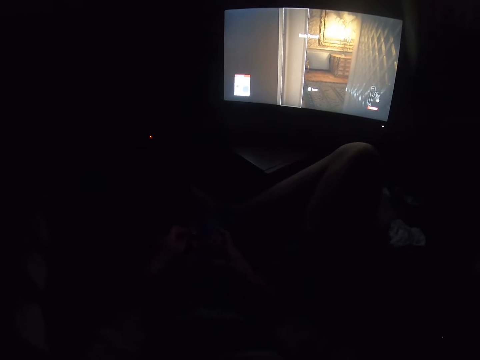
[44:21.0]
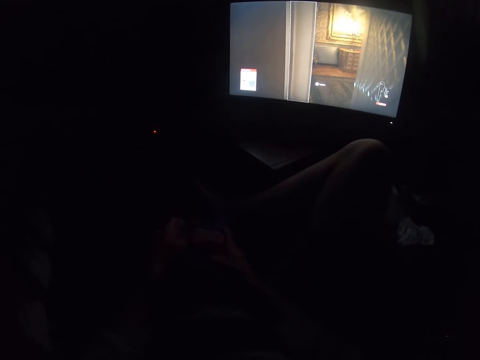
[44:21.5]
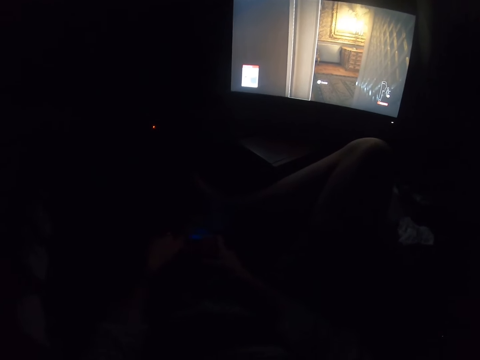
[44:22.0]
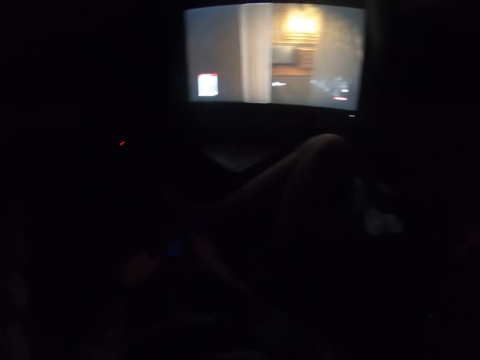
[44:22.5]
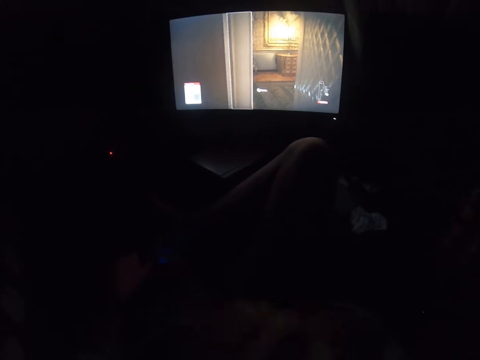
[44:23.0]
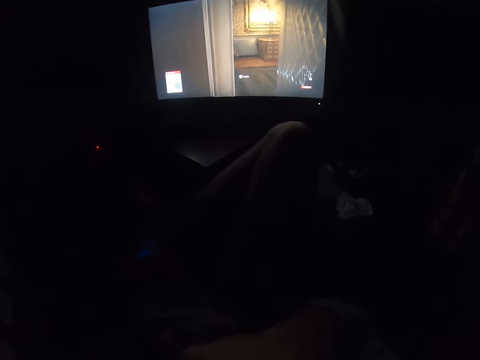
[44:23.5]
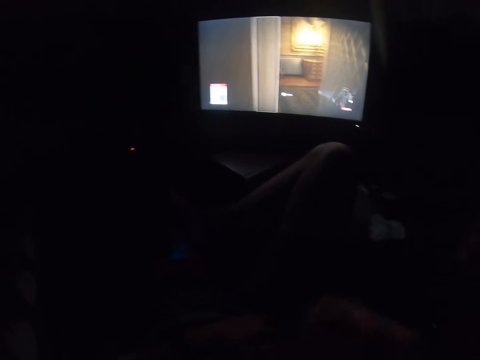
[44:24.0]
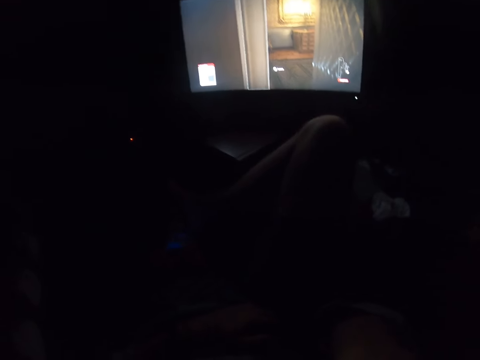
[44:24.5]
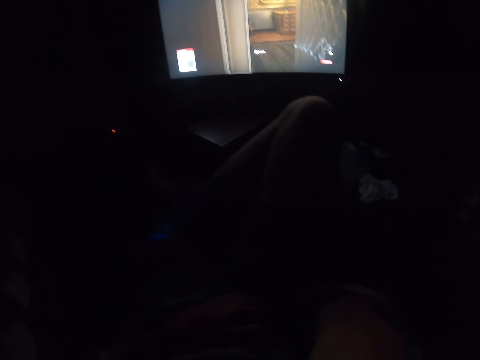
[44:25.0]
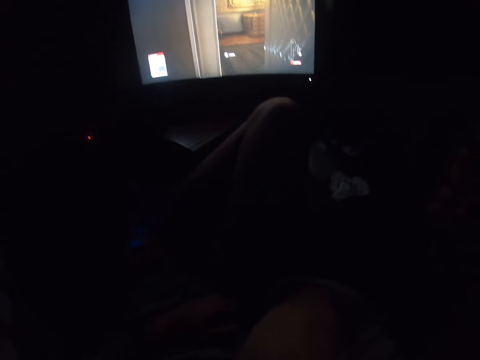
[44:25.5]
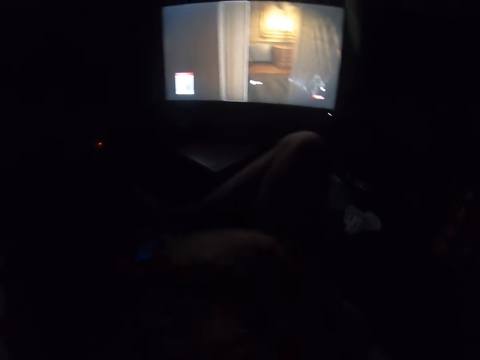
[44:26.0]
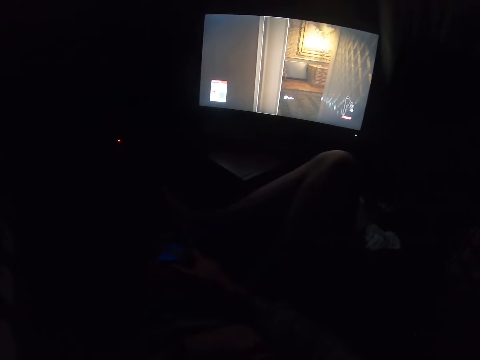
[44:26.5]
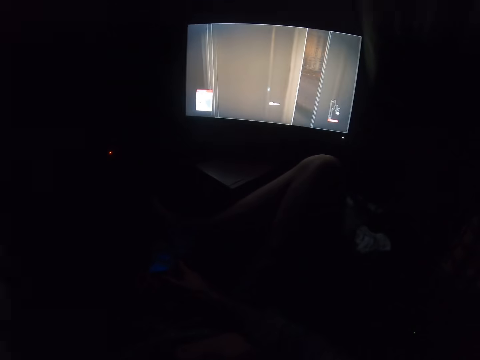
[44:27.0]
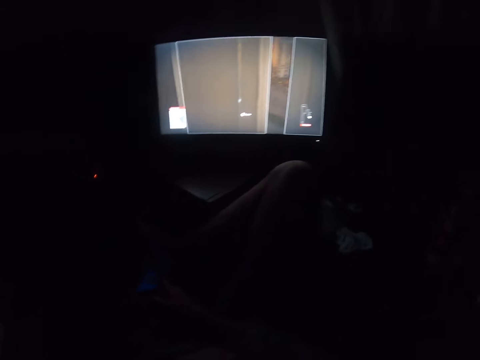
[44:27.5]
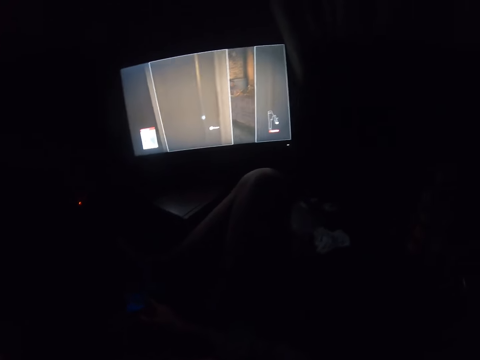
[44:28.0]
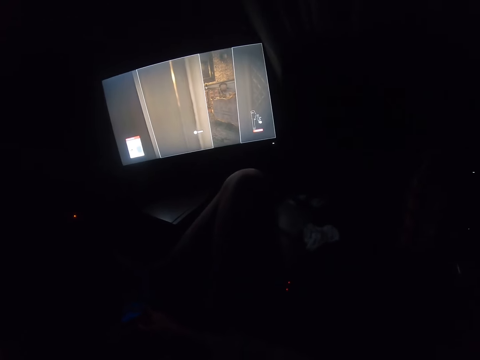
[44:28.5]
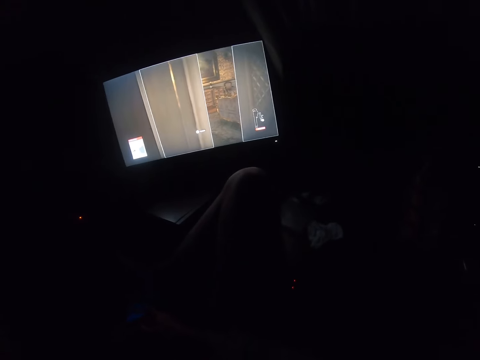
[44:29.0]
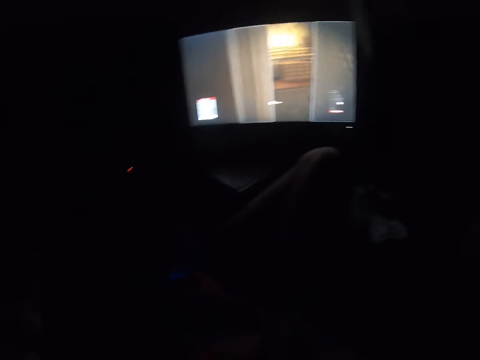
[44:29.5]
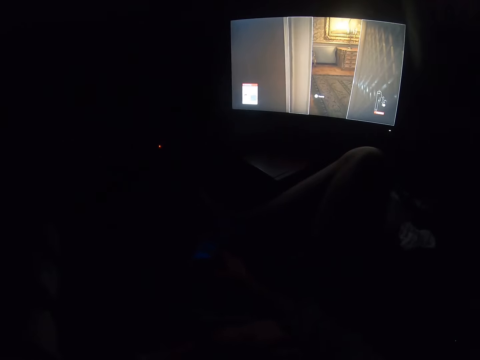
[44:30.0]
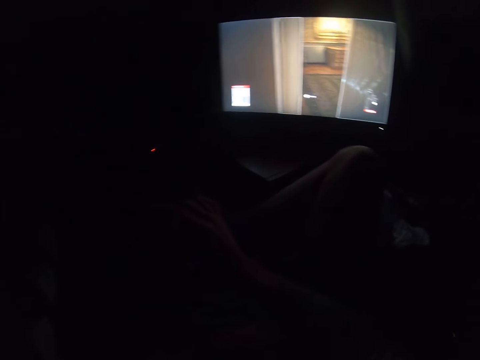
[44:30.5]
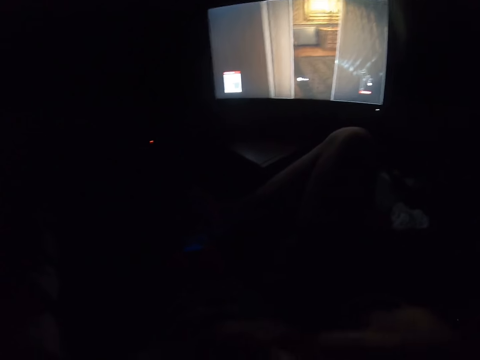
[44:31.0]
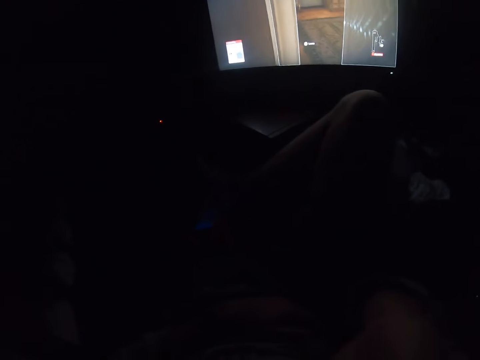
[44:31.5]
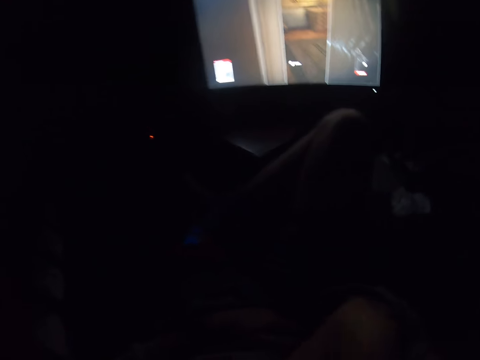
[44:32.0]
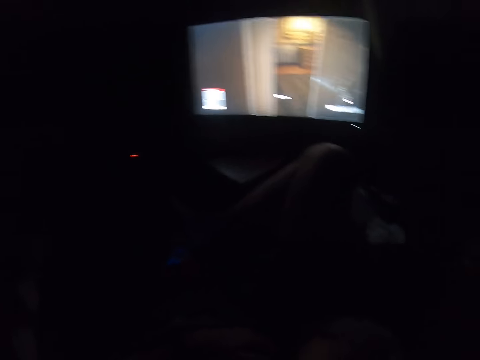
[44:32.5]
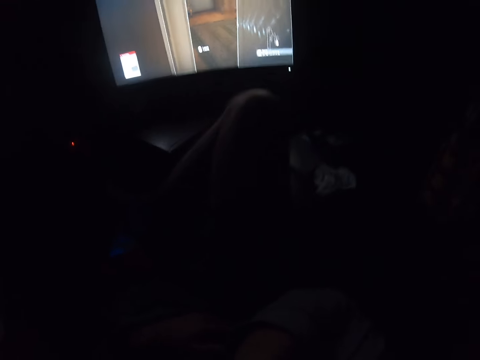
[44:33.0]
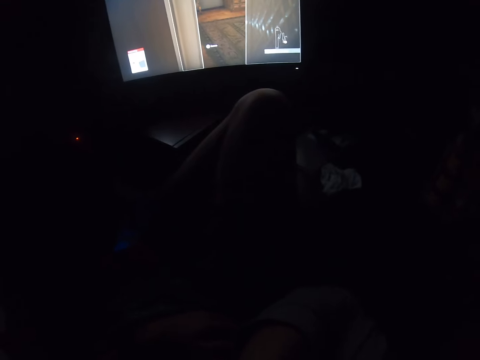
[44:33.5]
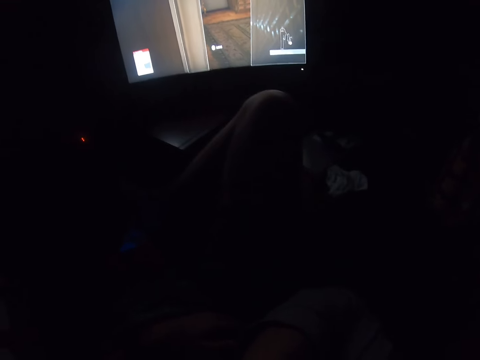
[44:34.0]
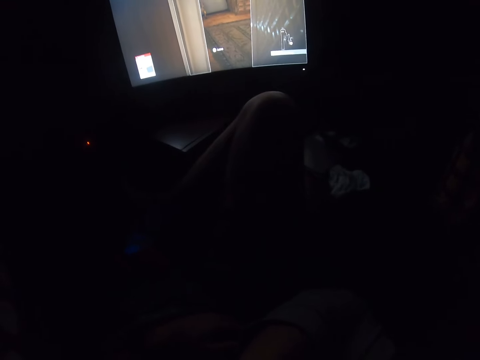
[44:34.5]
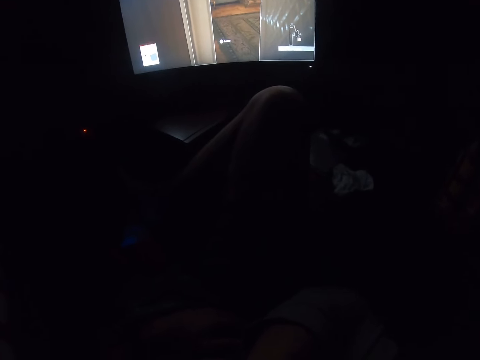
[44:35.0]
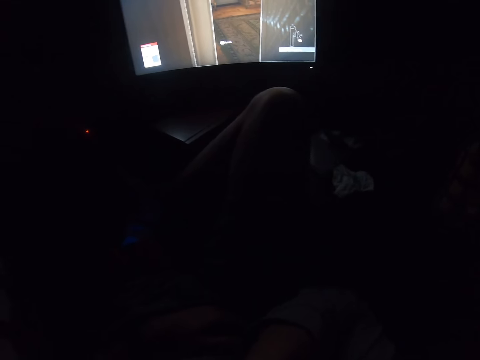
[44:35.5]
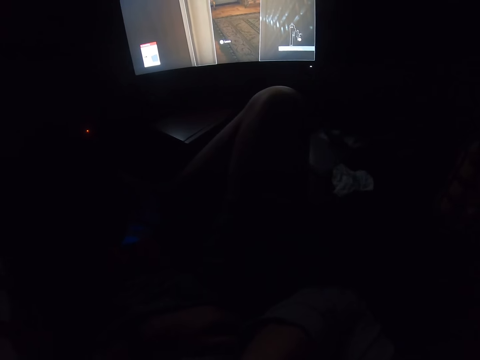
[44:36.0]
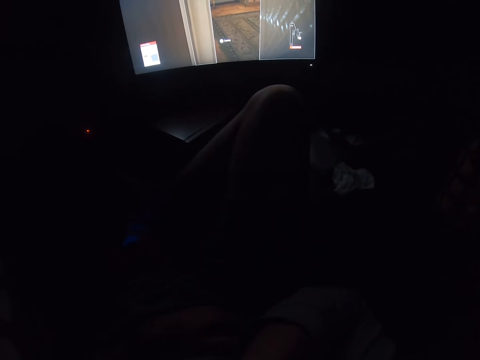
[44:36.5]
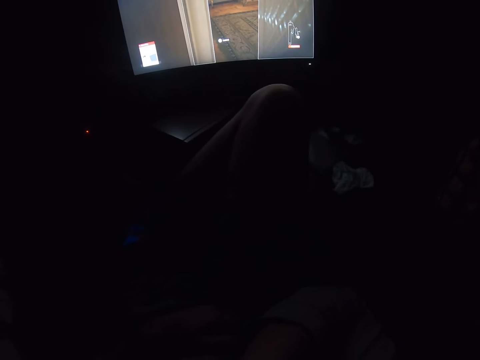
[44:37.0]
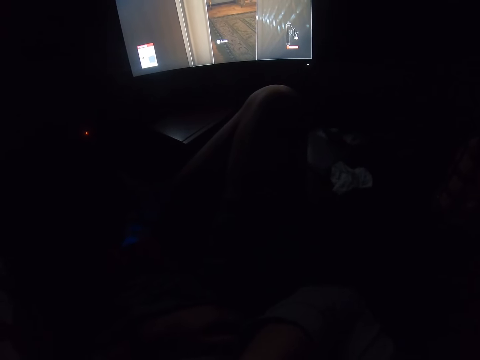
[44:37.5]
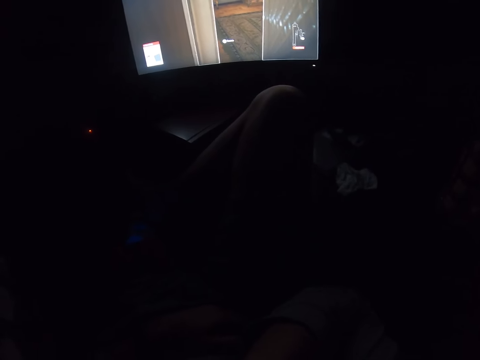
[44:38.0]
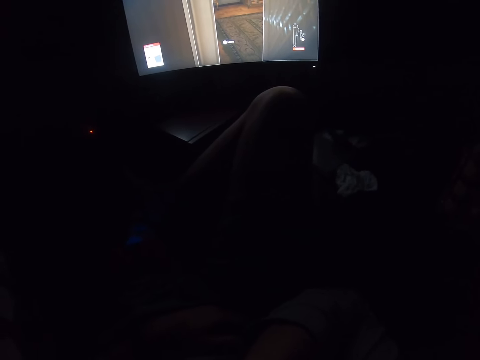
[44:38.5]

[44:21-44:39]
The camera wearer puts the game controller on his thigh. He lifts the hand. He looks at the desktop. He holds the game pad and touches the game controller. He plays the video game. He lifts the hand. He looks at the desktop.

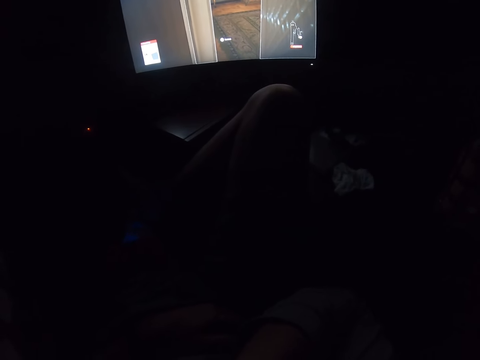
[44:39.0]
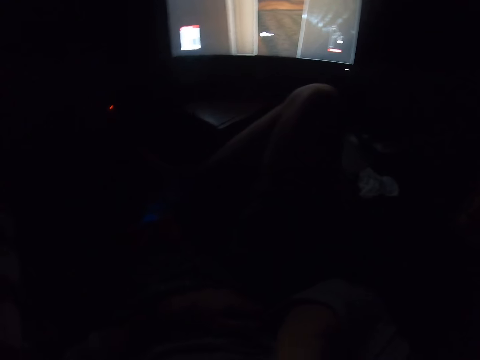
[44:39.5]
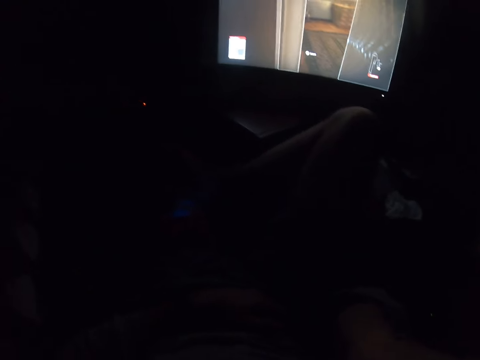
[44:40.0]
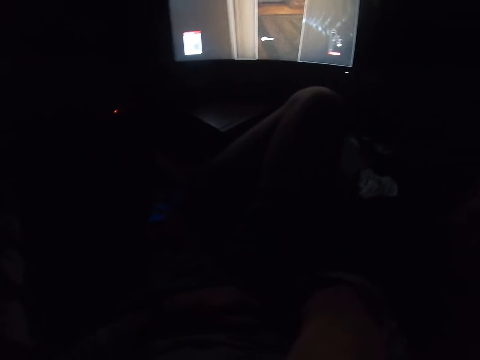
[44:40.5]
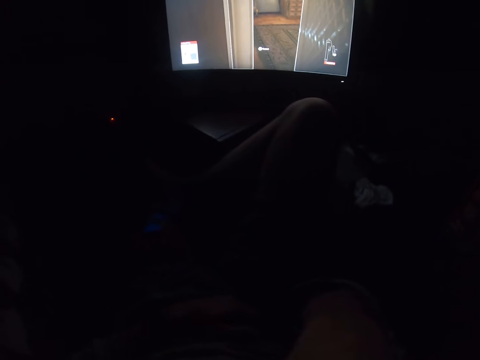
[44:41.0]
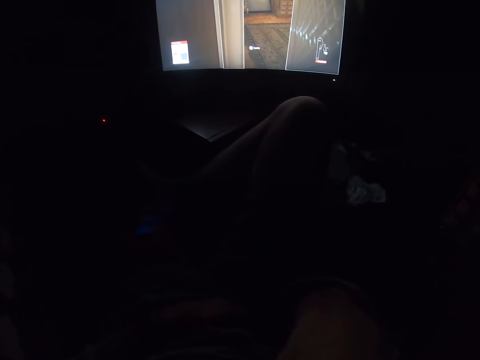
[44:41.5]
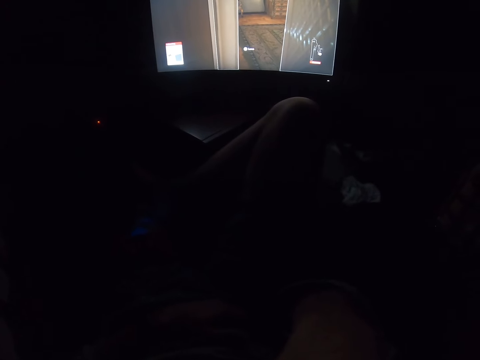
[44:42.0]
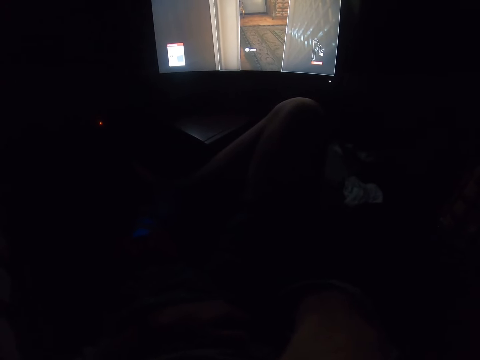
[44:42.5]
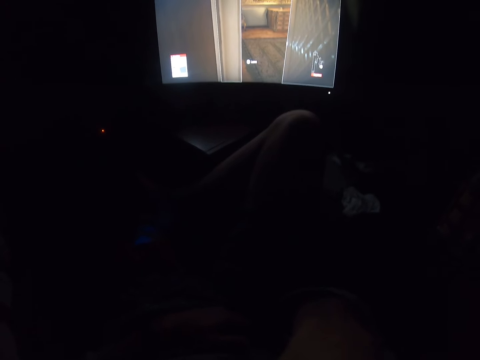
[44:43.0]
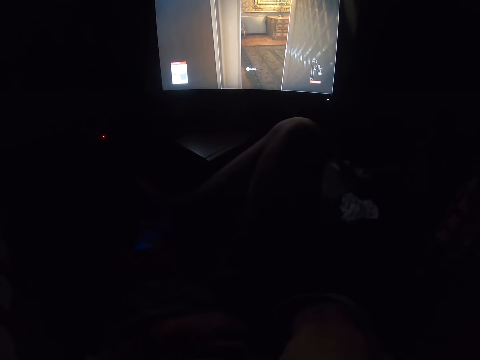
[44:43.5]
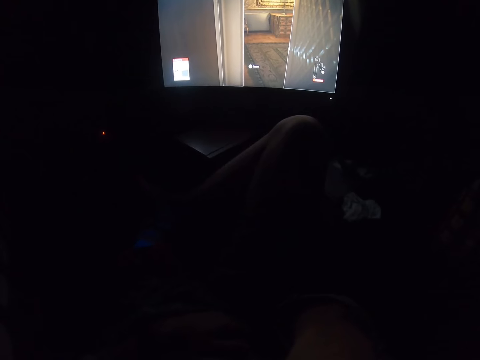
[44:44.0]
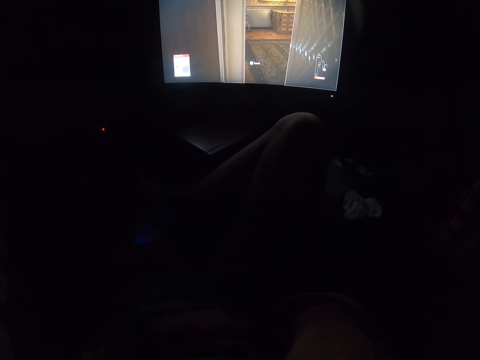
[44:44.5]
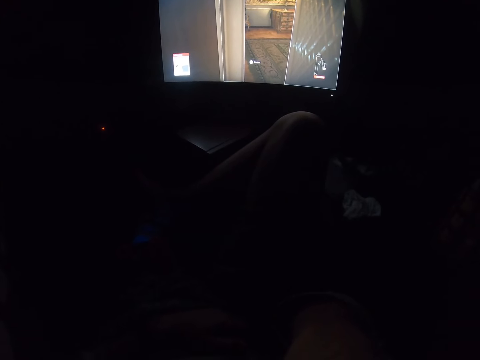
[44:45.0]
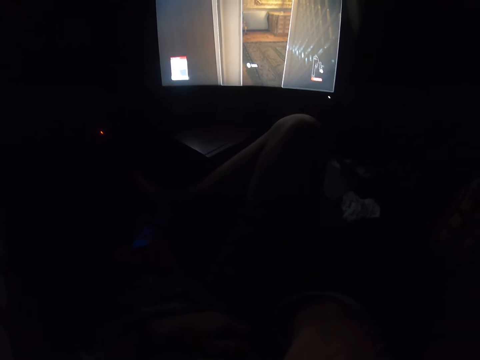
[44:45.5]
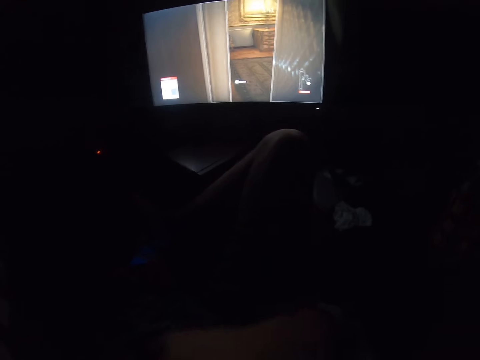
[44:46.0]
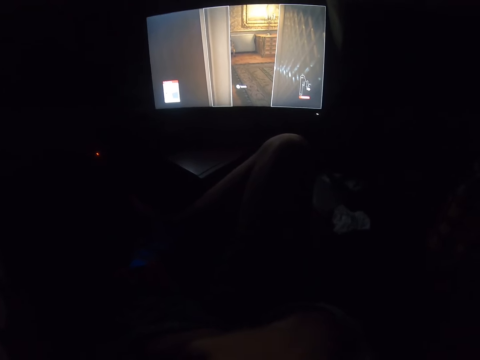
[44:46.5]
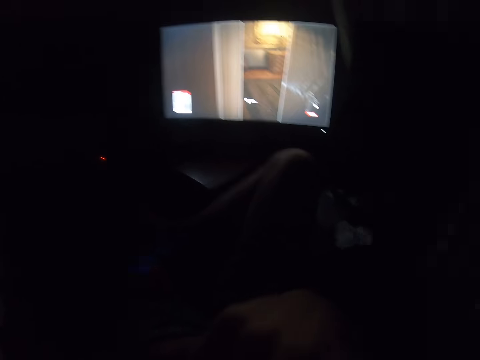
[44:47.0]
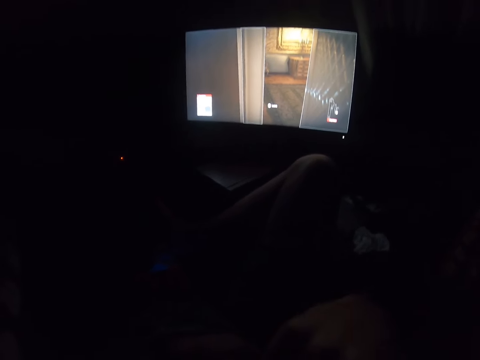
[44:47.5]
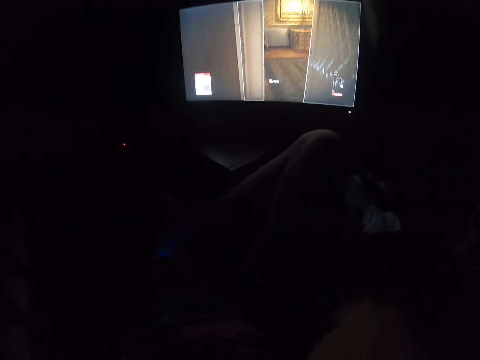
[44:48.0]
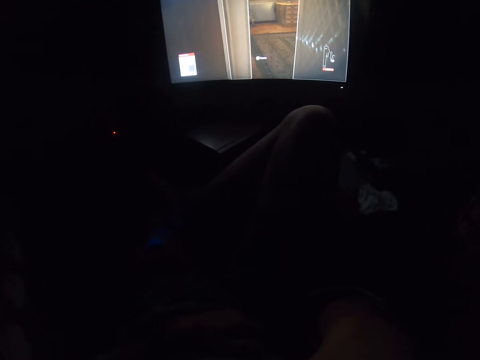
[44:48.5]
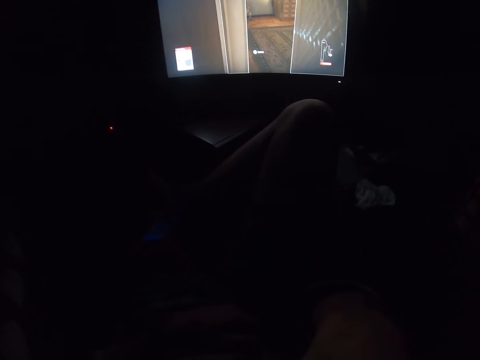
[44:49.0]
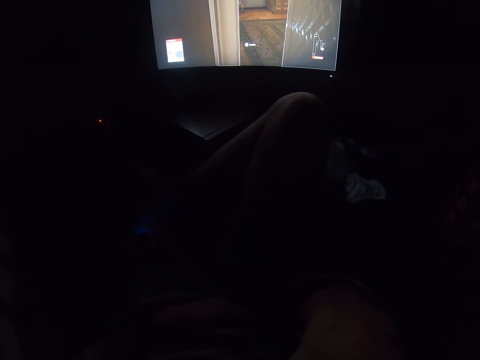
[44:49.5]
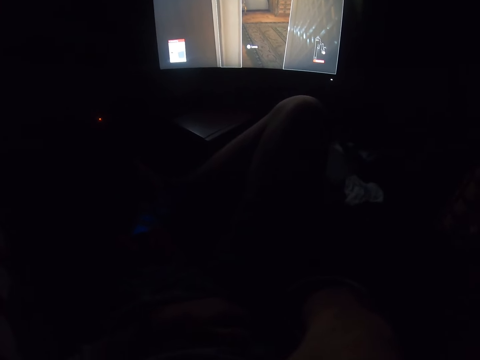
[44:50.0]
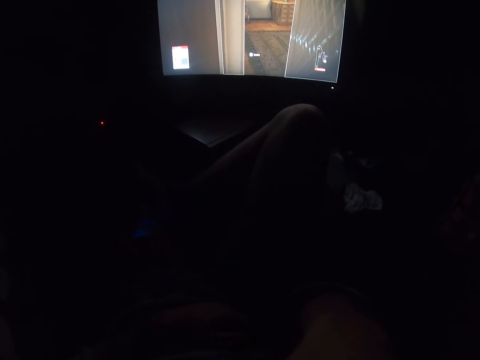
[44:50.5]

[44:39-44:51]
The camera wearer moves the hand. They look at the desktop.
